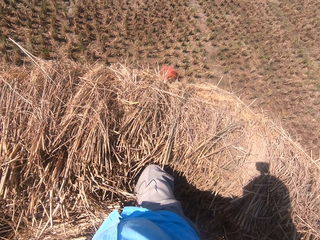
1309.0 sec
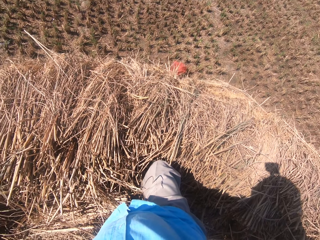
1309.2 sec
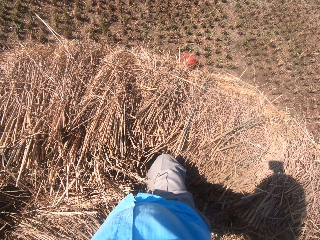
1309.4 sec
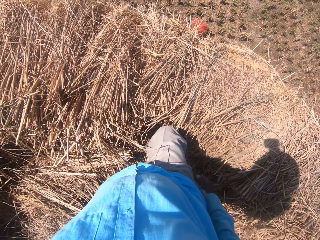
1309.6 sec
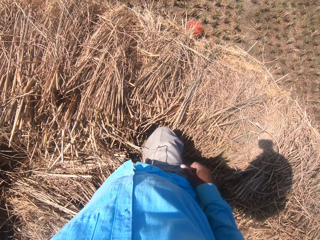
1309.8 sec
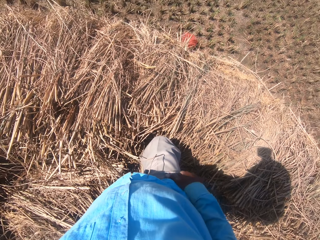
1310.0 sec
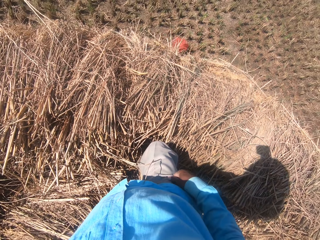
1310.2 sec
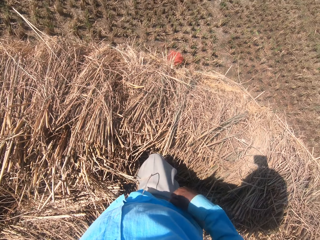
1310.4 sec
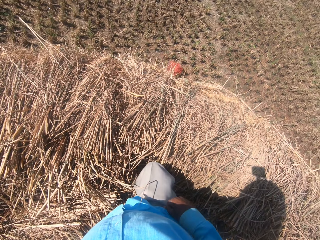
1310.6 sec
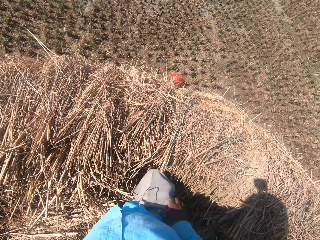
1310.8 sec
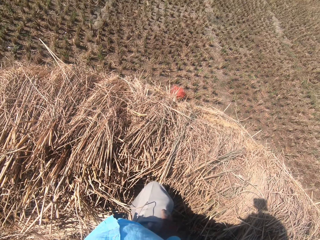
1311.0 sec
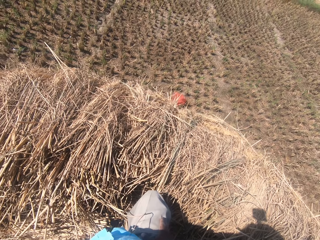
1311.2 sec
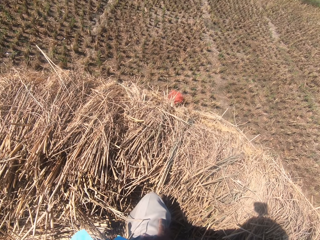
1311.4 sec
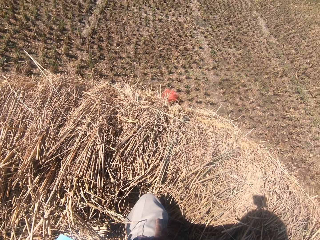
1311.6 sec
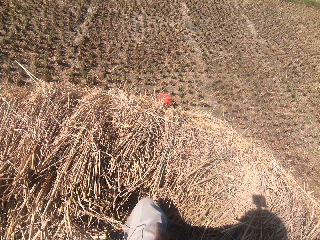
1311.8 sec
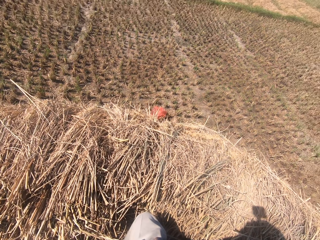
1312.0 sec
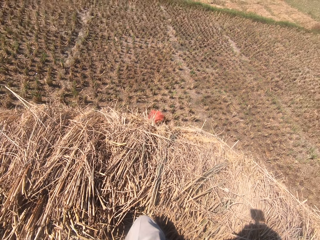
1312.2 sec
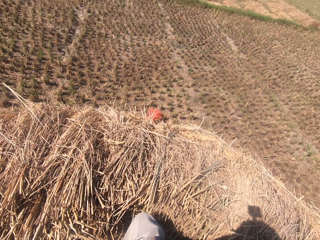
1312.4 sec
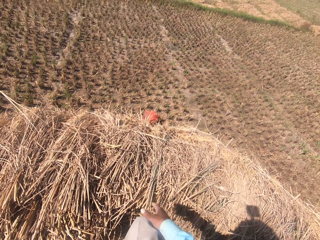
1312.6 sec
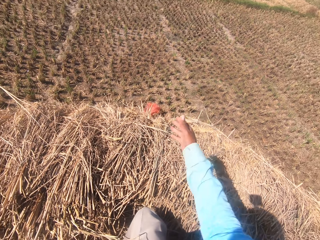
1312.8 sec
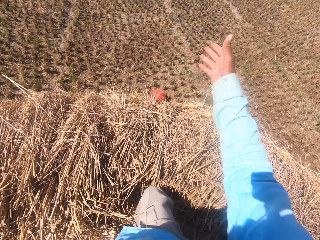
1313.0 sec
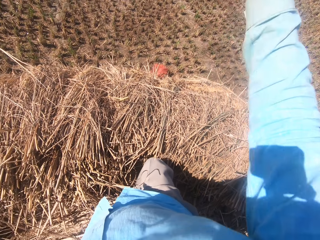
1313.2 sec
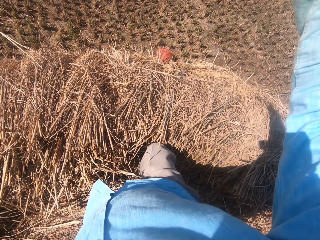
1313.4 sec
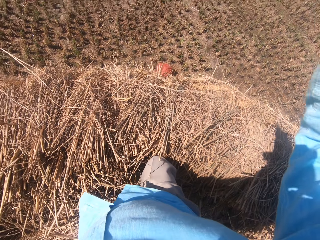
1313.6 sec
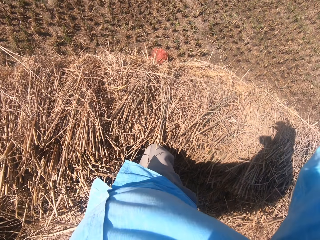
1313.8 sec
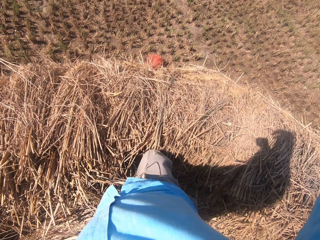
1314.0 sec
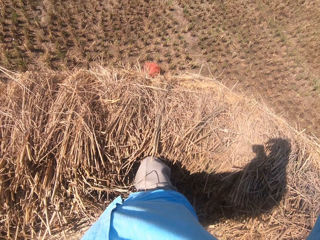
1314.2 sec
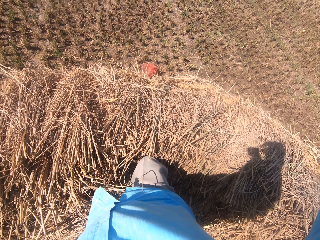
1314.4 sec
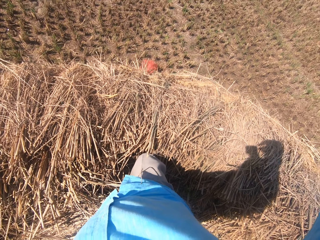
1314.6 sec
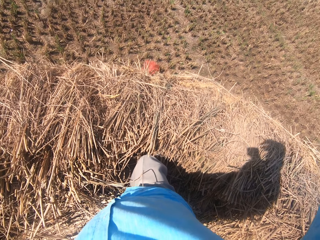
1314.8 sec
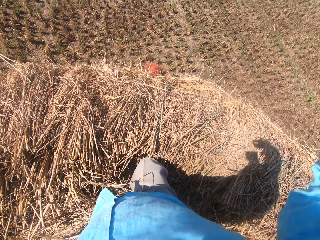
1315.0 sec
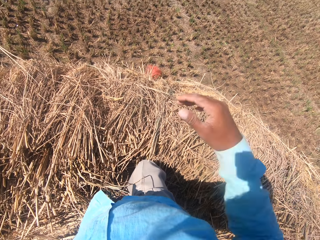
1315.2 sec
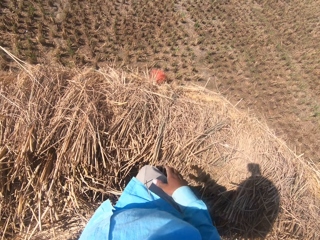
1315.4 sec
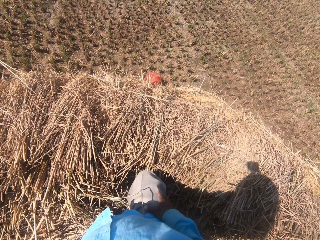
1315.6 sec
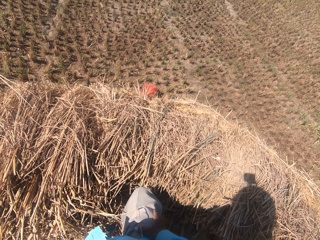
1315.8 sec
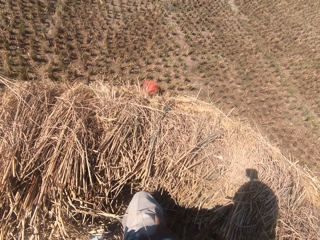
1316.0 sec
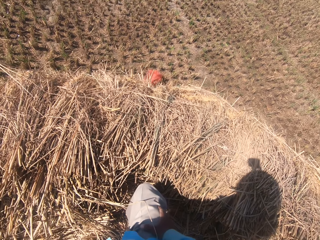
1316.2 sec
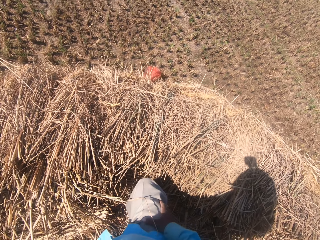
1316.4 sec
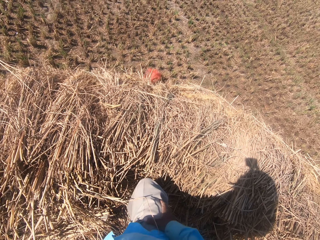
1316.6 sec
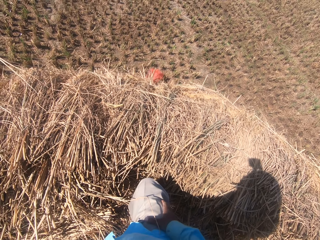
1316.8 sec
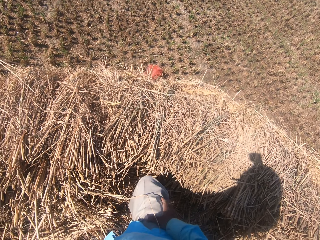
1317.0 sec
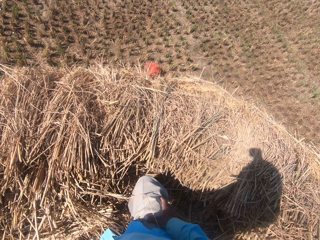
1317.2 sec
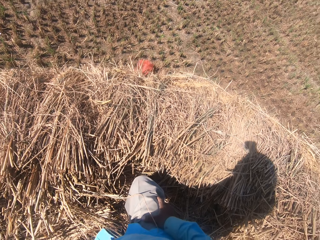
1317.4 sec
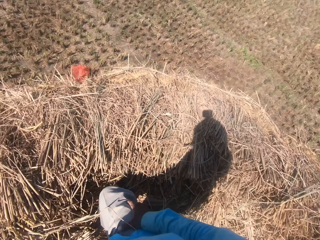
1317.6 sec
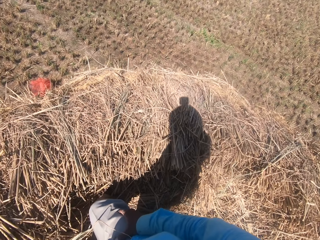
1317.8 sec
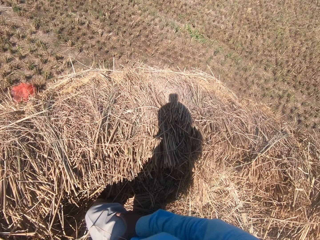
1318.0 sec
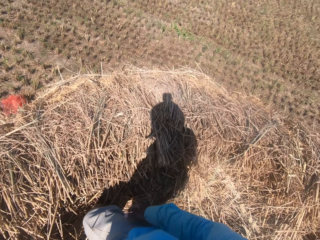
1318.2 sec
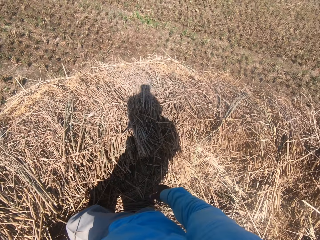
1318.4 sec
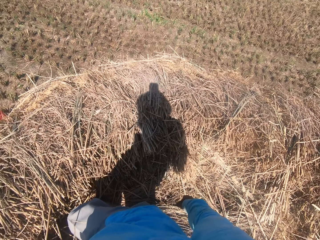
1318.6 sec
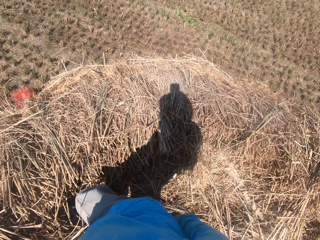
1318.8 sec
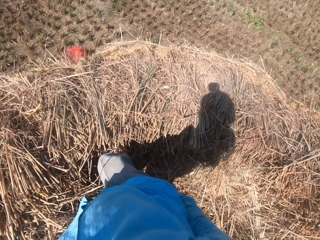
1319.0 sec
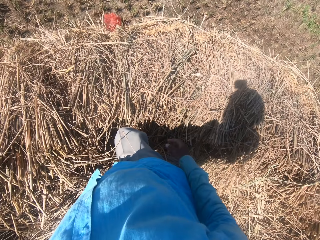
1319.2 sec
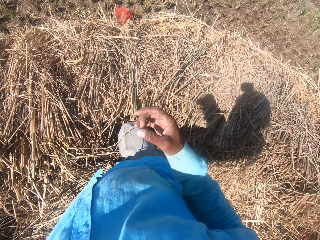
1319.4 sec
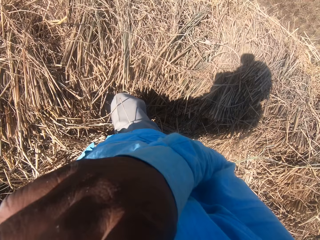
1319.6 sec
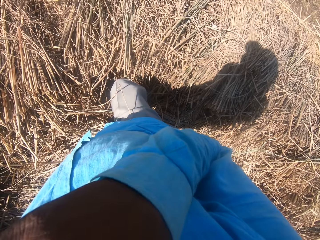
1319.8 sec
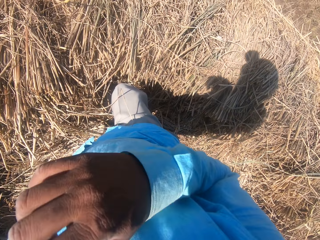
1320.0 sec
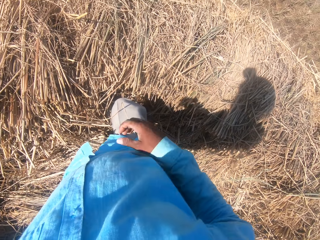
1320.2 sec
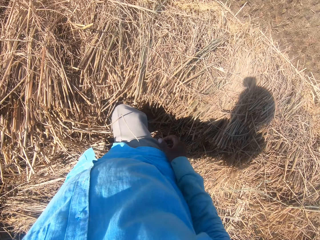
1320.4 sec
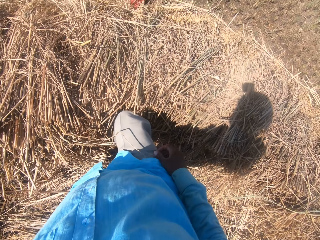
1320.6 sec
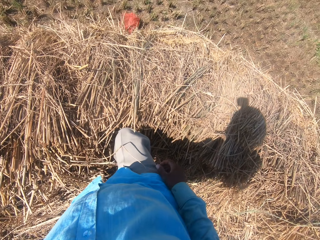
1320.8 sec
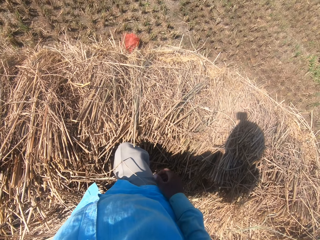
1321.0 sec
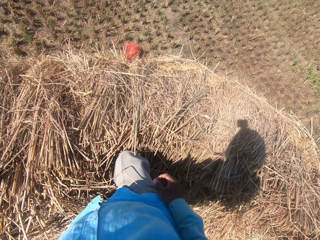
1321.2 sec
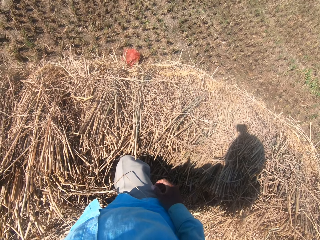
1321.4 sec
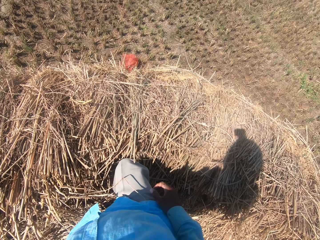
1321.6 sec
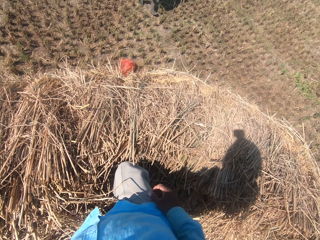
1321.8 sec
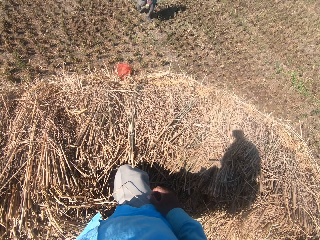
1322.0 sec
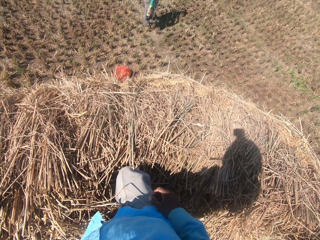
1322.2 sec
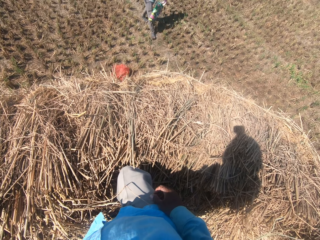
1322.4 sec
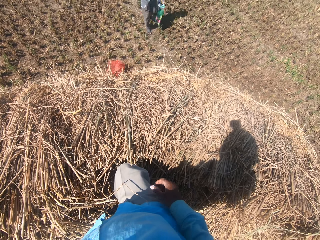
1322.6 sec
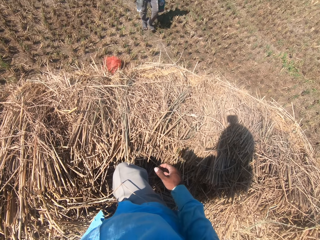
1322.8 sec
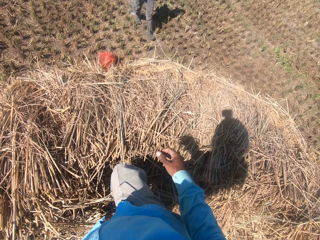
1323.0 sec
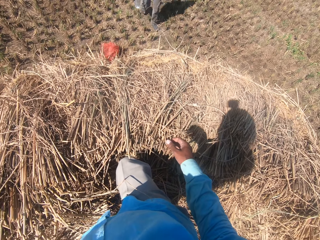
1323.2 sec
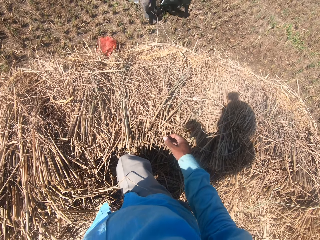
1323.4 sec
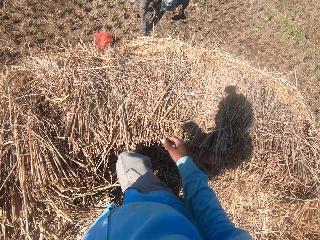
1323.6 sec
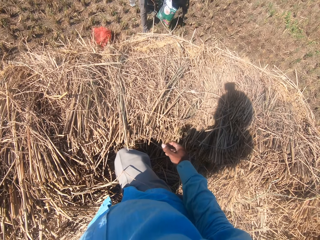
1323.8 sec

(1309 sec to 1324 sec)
The camera wearer pulls his trouser leg. He looks around. He raises his right hand. He drops his right hand. He looks around. He raises his right hand. He touches something. He drops his right hand. He looks around. A man walks towards the camera wearer.

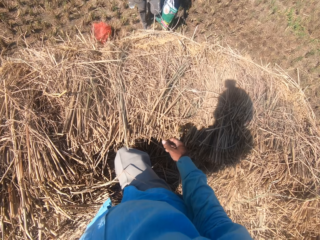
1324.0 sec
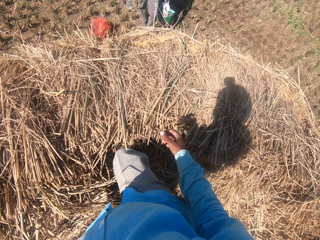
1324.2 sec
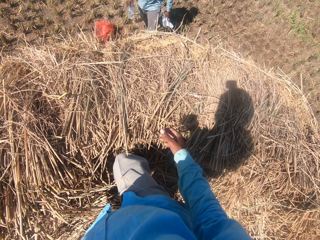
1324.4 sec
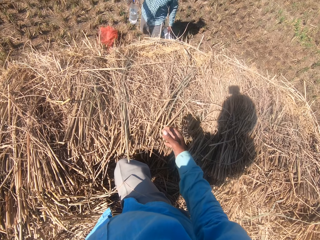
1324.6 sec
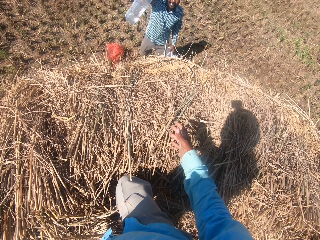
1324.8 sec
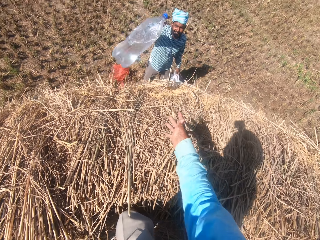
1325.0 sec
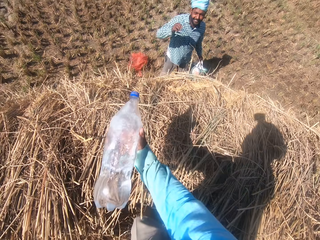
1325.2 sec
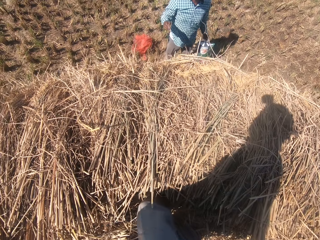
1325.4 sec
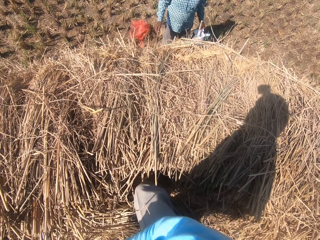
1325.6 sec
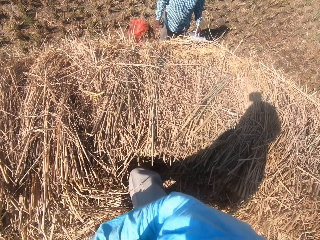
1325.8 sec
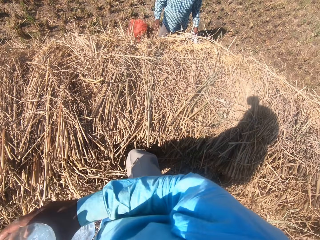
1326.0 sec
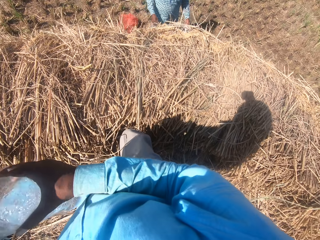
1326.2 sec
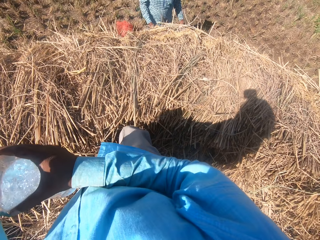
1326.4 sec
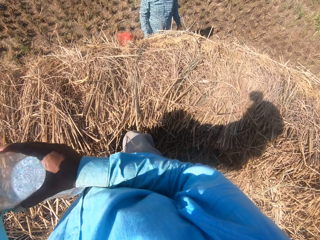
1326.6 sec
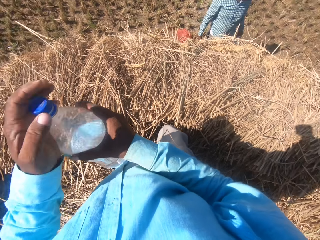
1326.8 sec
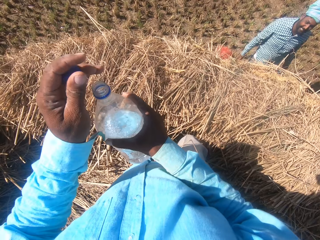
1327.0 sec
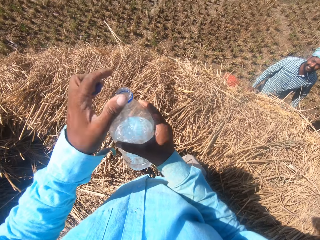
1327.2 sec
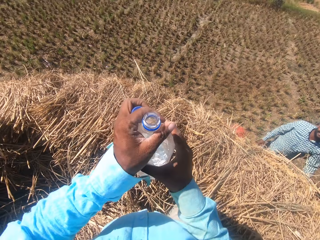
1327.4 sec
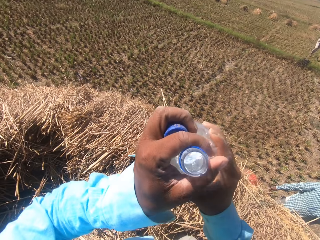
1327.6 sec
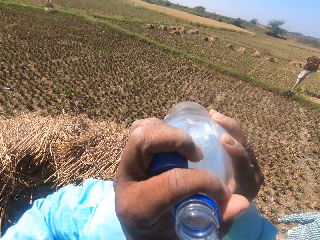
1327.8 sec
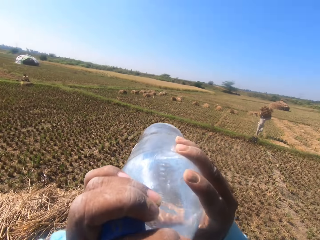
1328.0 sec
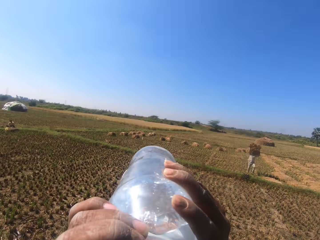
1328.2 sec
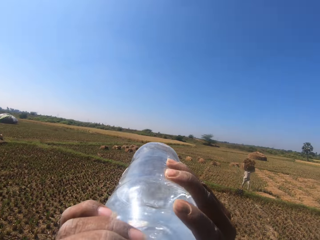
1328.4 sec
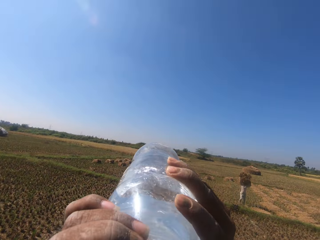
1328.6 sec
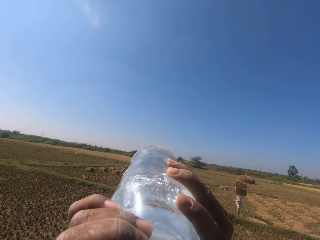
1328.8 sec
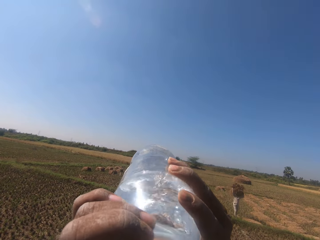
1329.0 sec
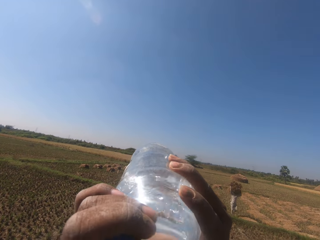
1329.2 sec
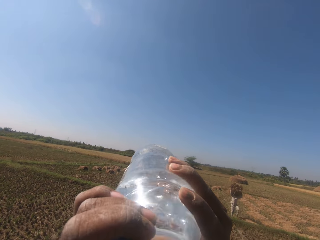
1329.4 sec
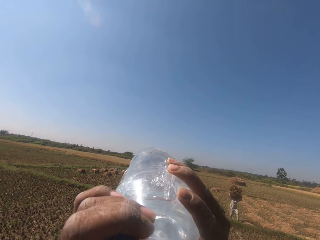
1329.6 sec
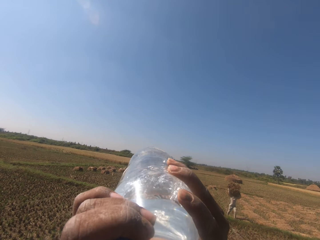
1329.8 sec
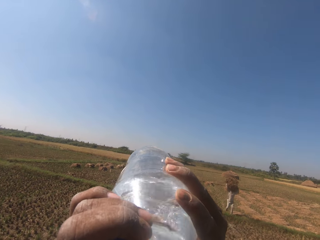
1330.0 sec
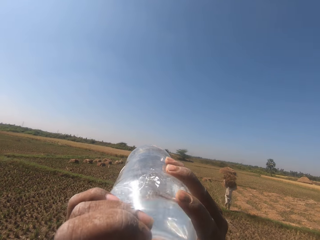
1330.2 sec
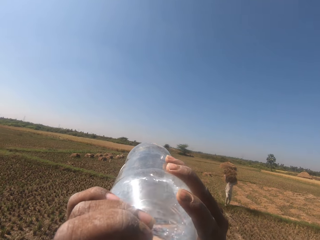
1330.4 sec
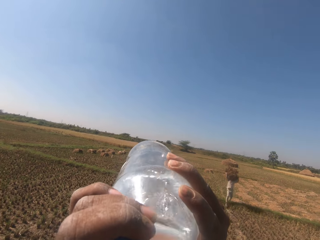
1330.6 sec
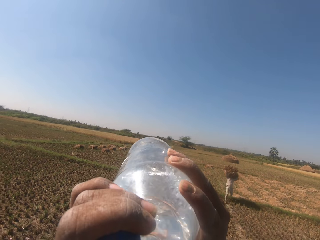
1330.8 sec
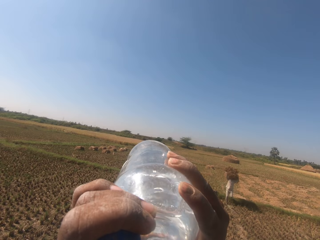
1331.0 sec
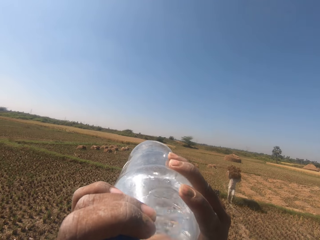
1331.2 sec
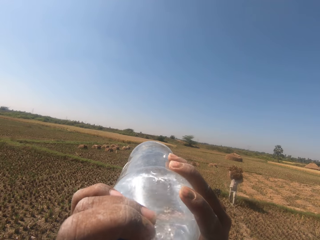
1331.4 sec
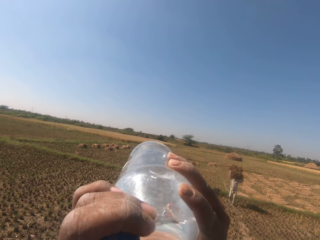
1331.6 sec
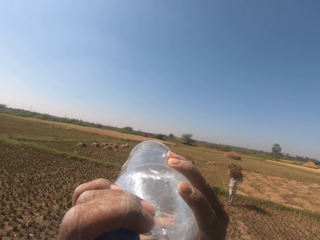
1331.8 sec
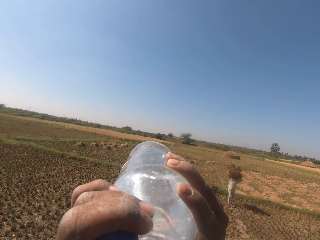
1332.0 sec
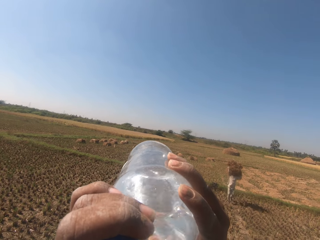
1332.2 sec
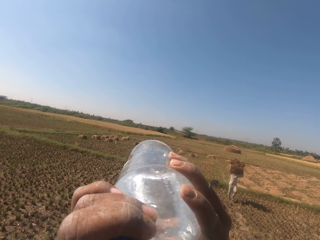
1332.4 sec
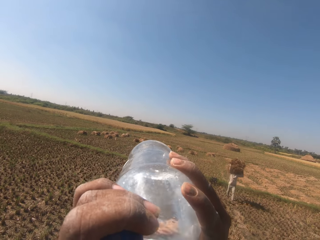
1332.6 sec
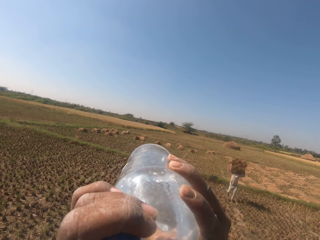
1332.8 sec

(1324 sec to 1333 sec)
A man throws a bottle of water to the camera wearer. The camera wearer collects the bottle of water from the man. He holds the bottle of water with his right hand. The man converses with the camera wearer. The camera wearer opens the bottle of water. He drinks from the bottle of water. He lifts the bottle of water. Another man walks forward. The camera wearer drinks water.
